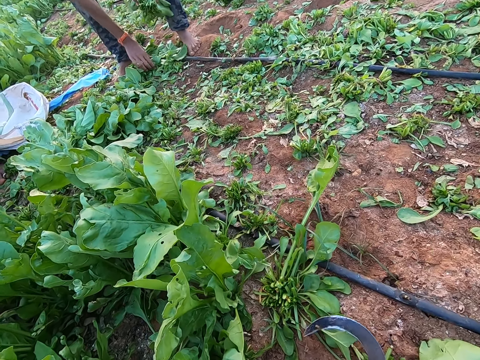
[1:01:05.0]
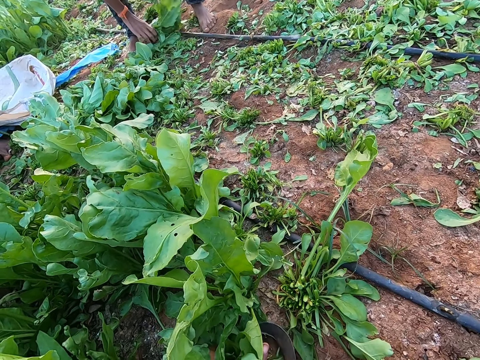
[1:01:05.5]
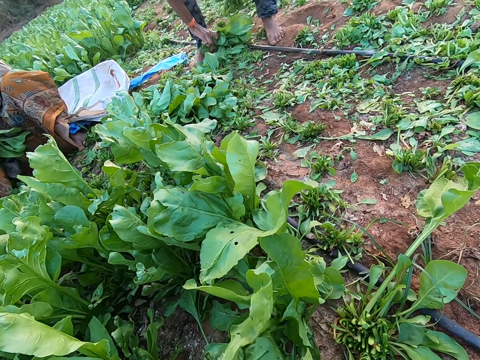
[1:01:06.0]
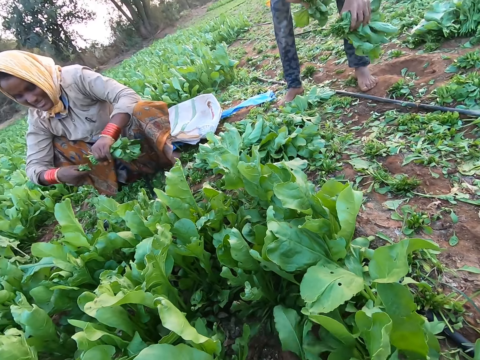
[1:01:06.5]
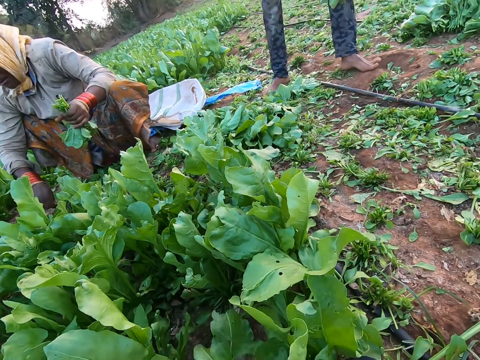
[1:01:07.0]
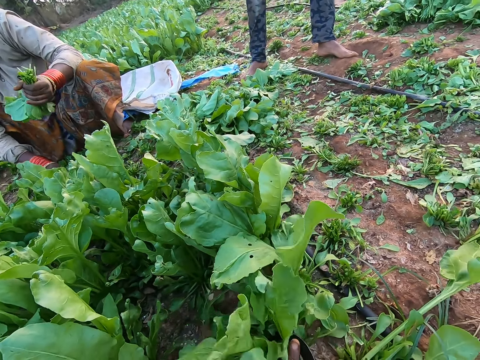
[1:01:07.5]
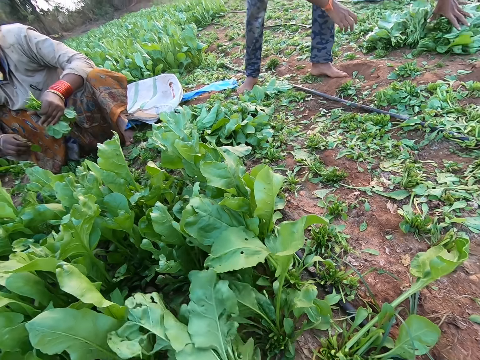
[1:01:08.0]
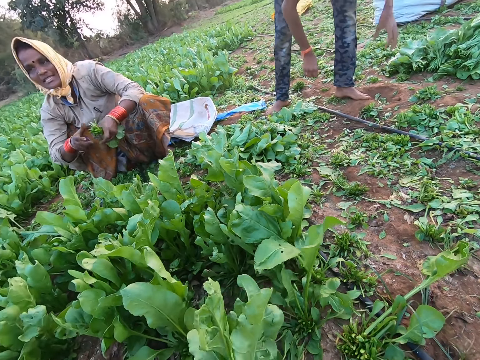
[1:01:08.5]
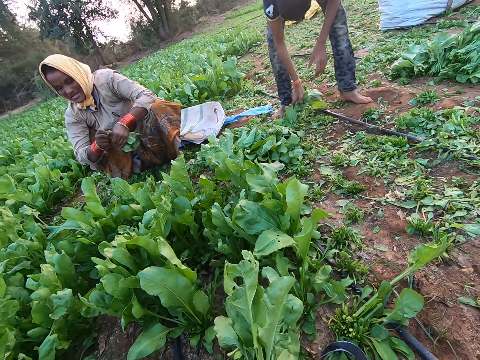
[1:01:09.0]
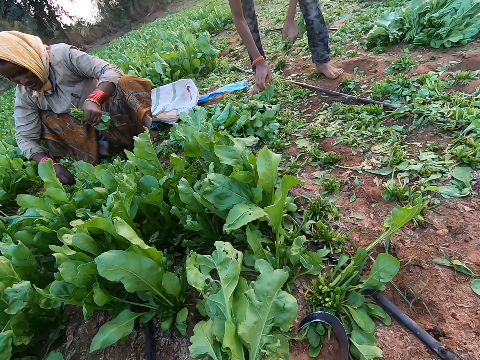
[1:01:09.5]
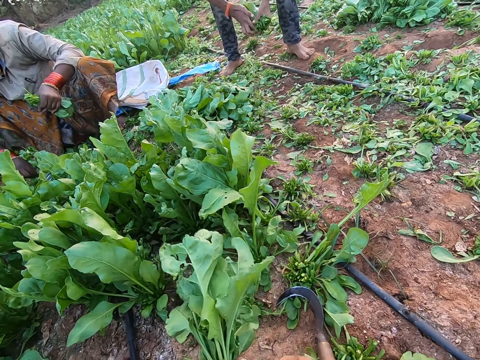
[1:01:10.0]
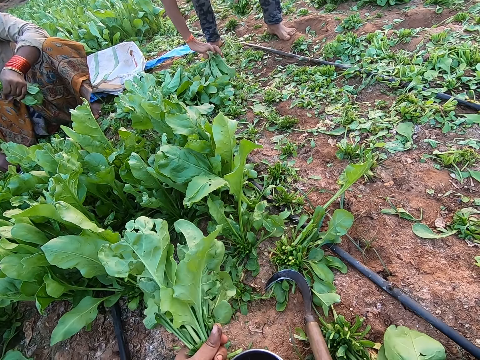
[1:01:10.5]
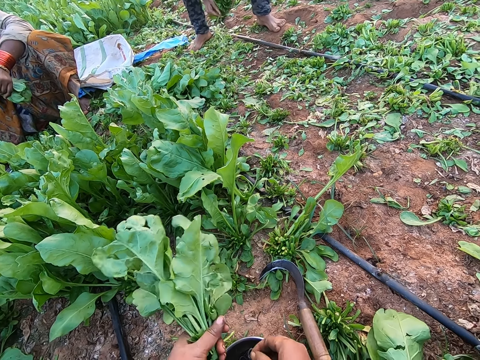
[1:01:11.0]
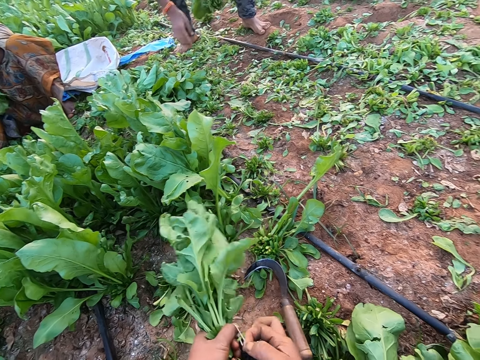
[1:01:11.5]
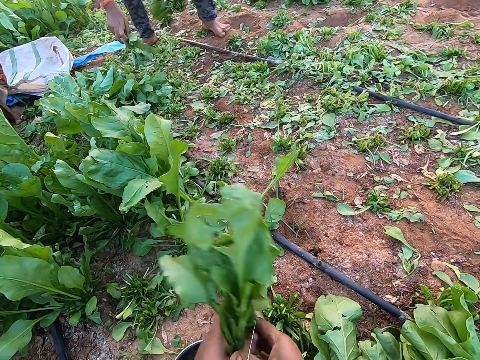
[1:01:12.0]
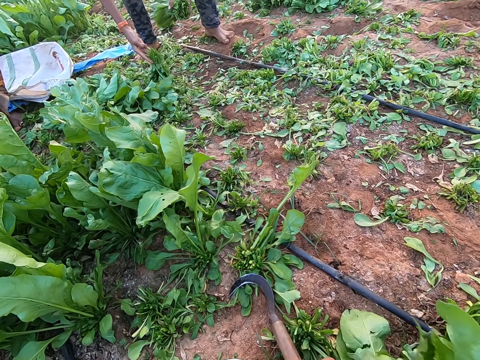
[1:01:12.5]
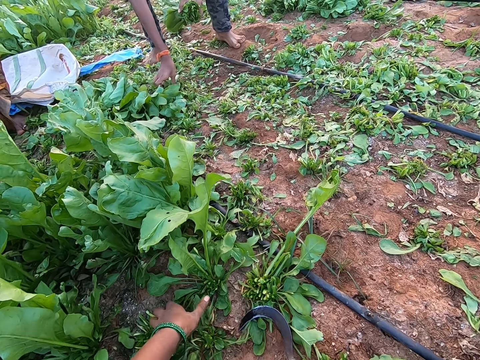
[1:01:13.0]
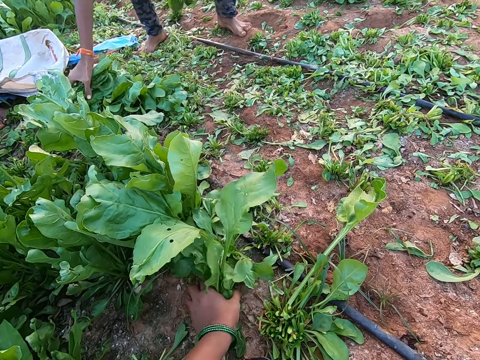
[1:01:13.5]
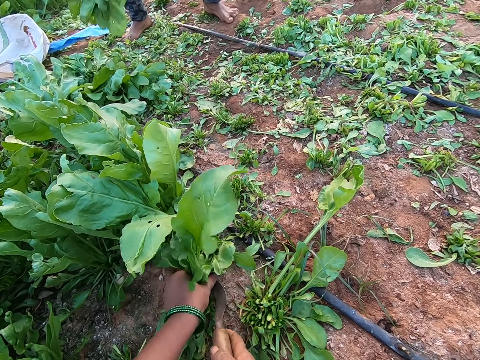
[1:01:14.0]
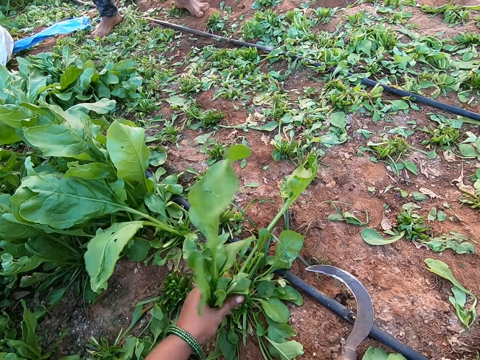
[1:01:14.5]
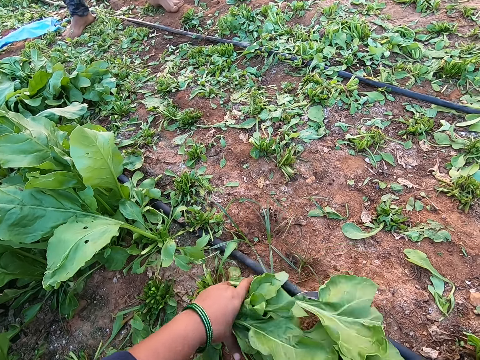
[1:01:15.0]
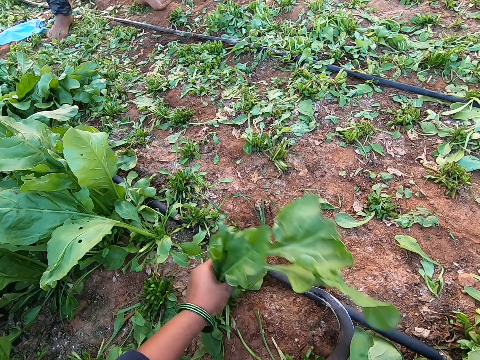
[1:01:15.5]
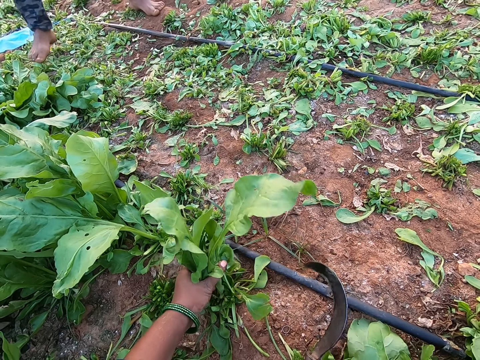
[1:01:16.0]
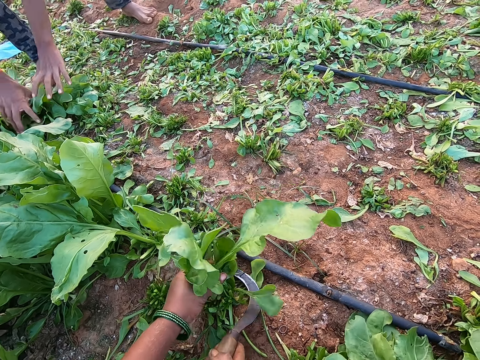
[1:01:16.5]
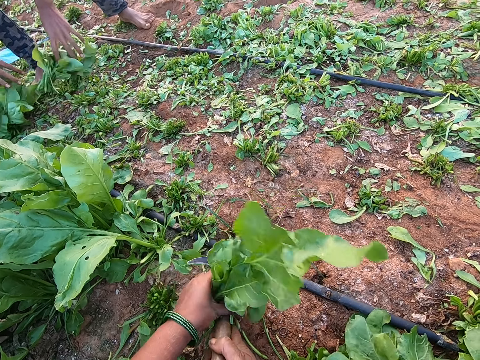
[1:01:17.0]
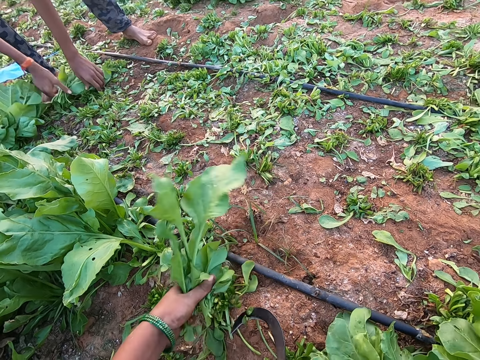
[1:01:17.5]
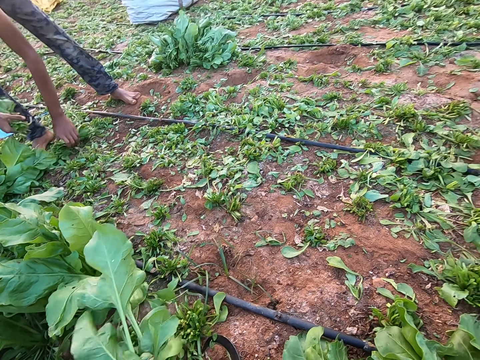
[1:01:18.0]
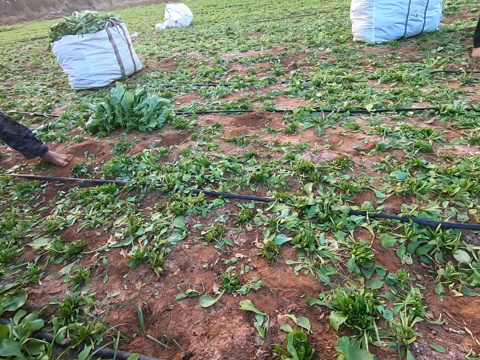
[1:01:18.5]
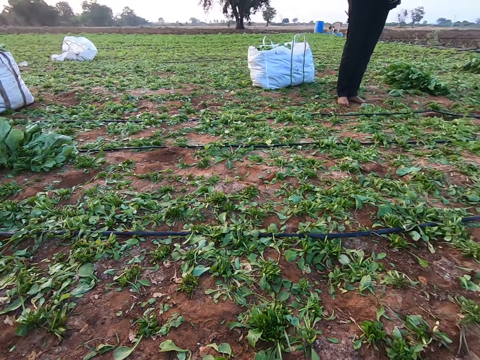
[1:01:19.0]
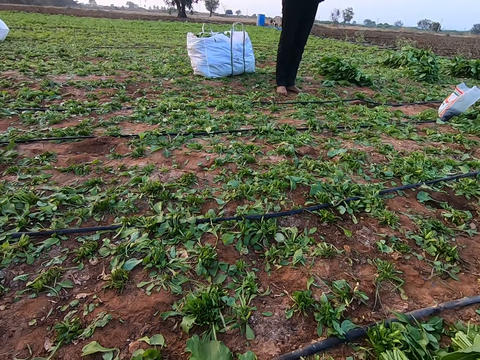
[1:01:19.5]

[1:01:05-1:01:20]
The camera wearer picks the sickle from the ground with her right hand. The man picks some bunches of spinach from the ground with his right hand. The camera wearer grabs a bunch of spinach on the ground with her left hand and cuts the bunch of spinach from the ground with the sickle in her right hand. The woman cuts the stems off the bunch of spinach in her left hand with a sickle in her right hand. The man passes the bunches of spinach from his right hand to his left hand. The woman places the sickle on the ground with her right hand. The camera wearer grabs a bunch of spinach on the ground with her left hand. The woman picks a rubber band from the bowl on the ground with her right hand. The man places the bunches of spinach on the ground with his left hand. The camera wearer cuts the bunch of spinach from the ground with the sickle in her right hand. The woman adjusts the bunch of spinach in her left hand with her right hand. The man picks a bunch of spinach from the ground with his right hand, passes the bunch of spinach from his right hand to his left hand and picks a bunch of spinach from the ground with his right hand. The camera wearer places a rubber band on the ground with her right hand. The man passes the bunch of spinach from his right hand to his left hand and picks a bunch of spinach from the ground with his right hand. The camera wearer picks a rubber band from the bowl on the ground with her right hand. The man passes the bunch of spinach from his right hand to his left hand. The camera wearer extends the rubber band with both hands and ties the bunch of spinach in her left hand with the rubber band in her right hand. The man adjusts a bunch of spinach on the ground with his right hand and picks the bunch of spinach from the ground with his right hand. The camera wearer grabs a bunch of spinach on the ground with her left hand and picks the sickle from the ground with her right hand. The man picks a bunch of spinach from the ground with his right hand. The camera wearer cuts the bunch of spinach from the ground with the sickle in her right hand. She grabs a bunch of spinach on the ground with her left hand. The man adjusts some bunches of spinach on the ground with both hands. The camera wearer cuts the bunch of spinach from the ground with the sickle in her right hand and places the sickle on the ground with her right hand. The man picks bunches of spinach from the ground with both hands.

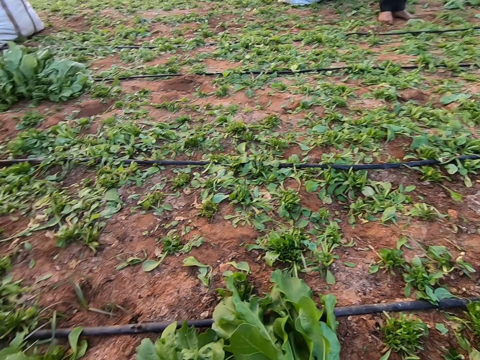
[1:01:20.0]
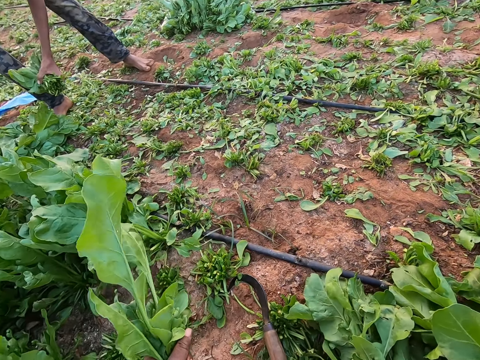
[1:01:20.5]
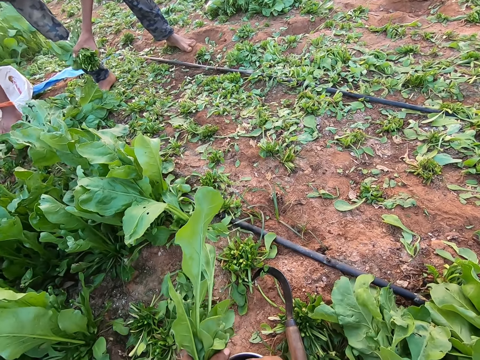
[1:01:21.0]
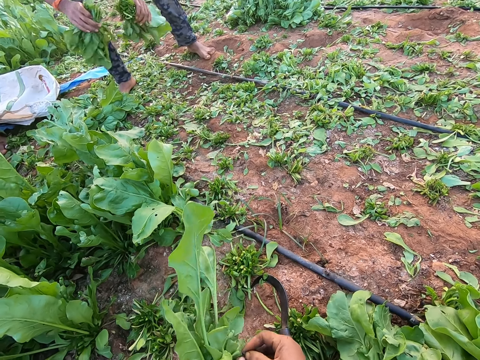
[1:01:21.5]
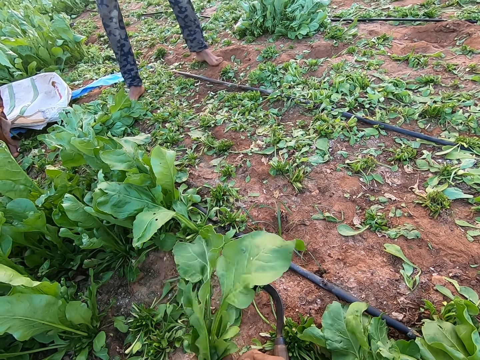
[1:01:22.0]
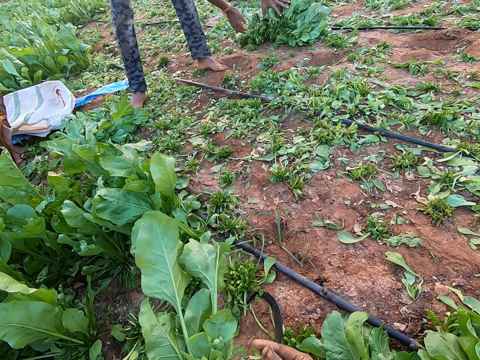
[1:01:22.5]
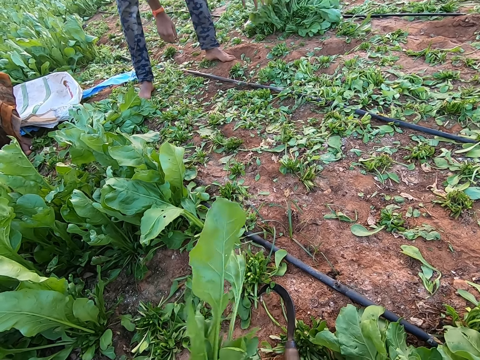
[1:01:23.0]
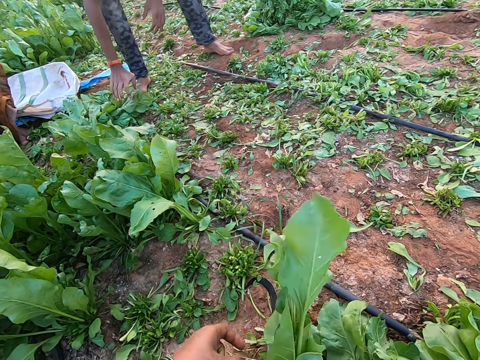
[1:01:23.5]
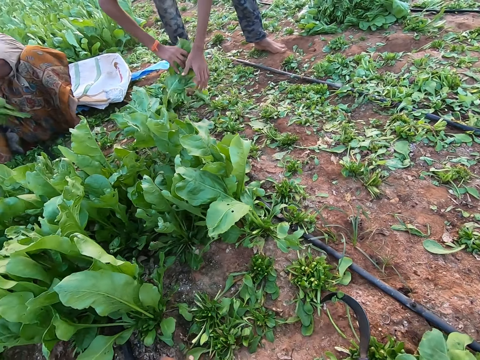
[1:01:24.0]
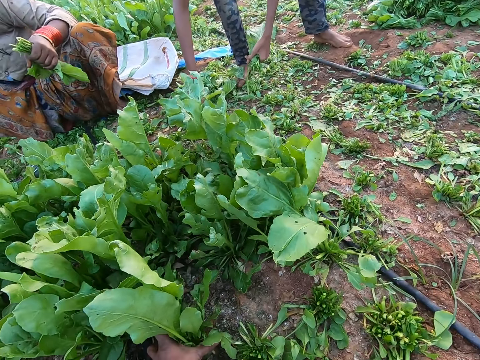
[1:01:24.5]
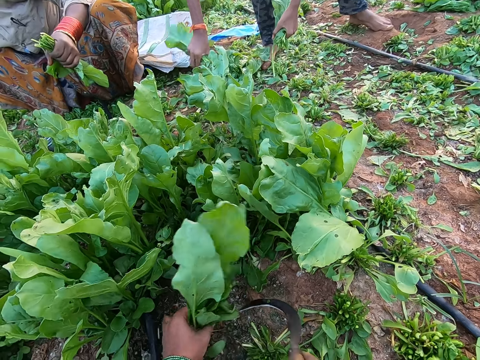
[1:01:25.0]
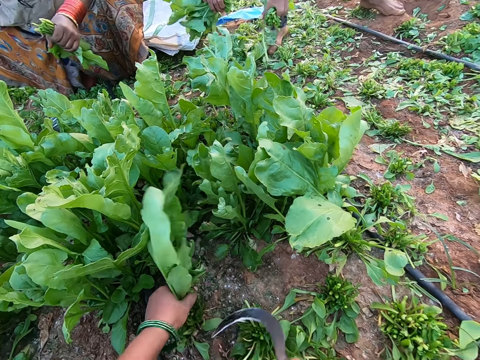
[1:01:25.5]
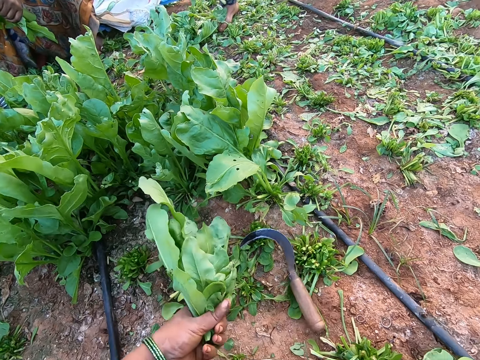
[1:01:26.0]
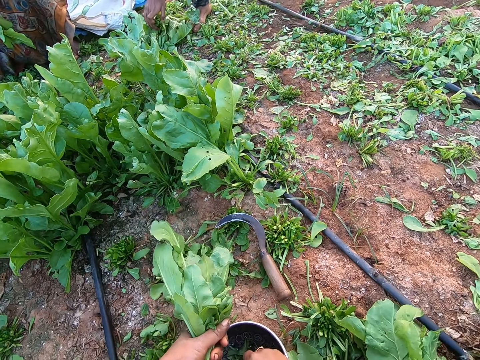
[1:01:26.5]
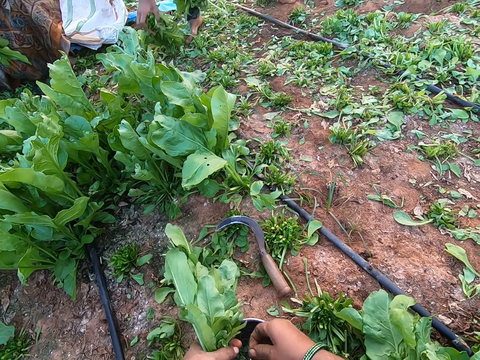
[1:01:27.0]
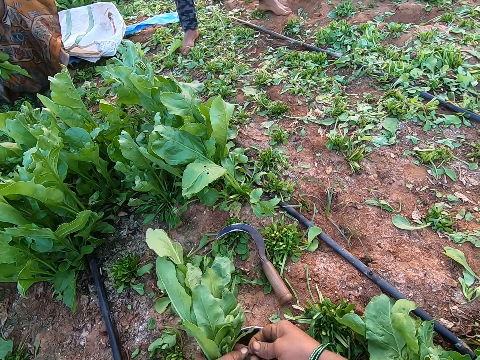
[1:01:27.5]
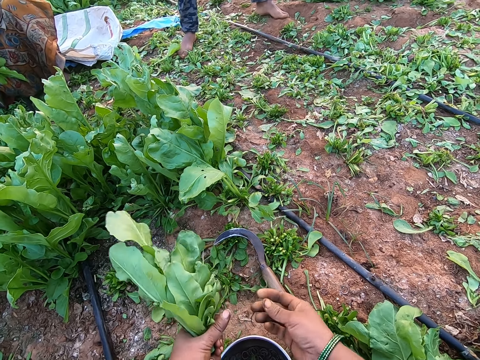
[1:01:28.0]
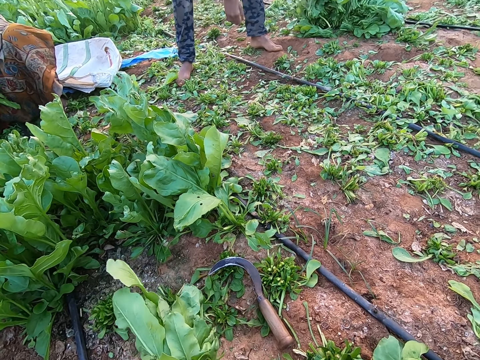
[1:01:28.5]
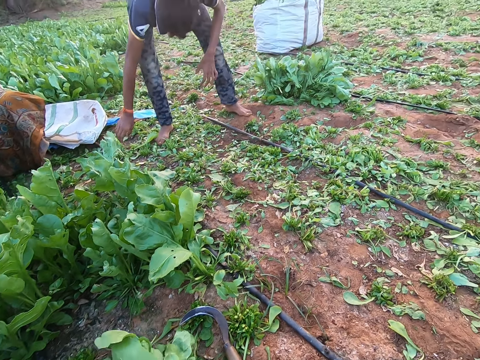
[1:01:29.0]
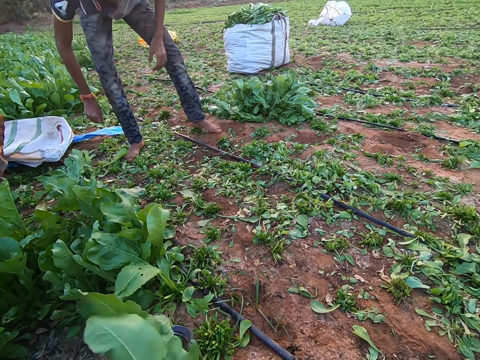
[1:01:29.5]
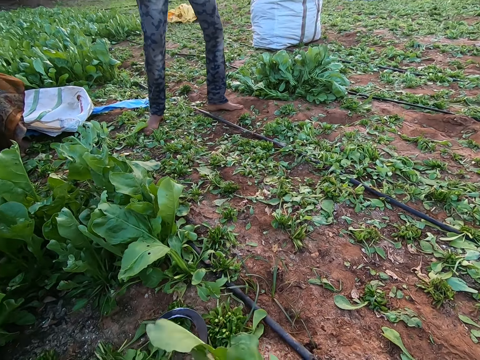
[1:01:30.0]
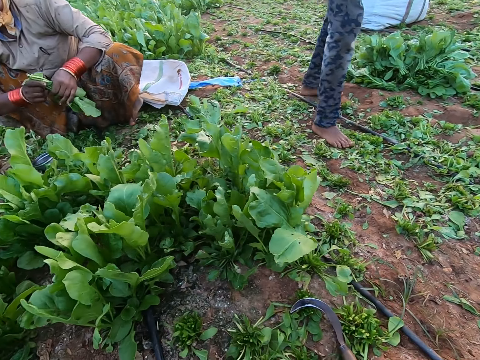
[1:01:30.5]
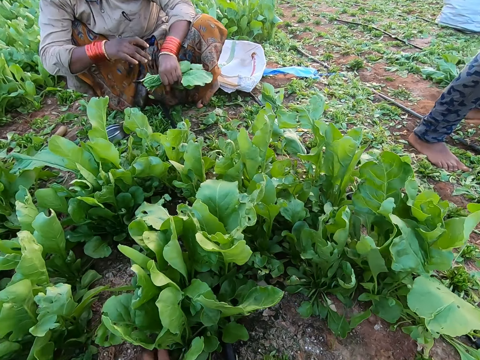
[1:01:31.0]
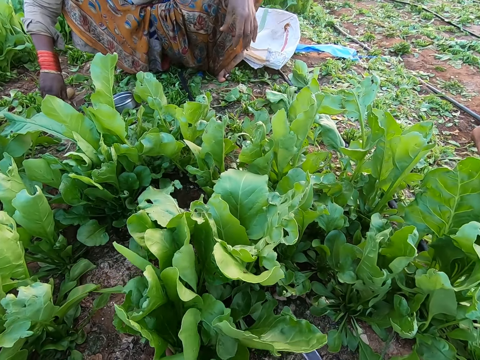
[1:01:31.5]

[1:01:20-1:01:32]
The man picks a bunch of spinach from the ground with his right hand. The camera wearer picks a rubber band from the bowl on the ground with her right hand. The man passes some bunches of spinach from his right hand to his left hand. The camera wearer extends the rubber band with both hands and ties the bunch of spinach in her left hand with the rubber band in her right hand. The man places the bunches of spinach on the bunches of spinach on the ground with his left hand. The camera wearer places the bunch of spinach on the ground with her right hand. The man picks a bunch of spinach from the ground with his right hand and passes the bunch of spinach from his right hand to his left hand. The camera wearer grabs a bunch of spinach on the ground with her left hand. The man picks bunches of spinach from the ground with his right hand. The camera wearer cuts the bunch of spinach from the ground with the sickle in her right hand and places the sickle on the ground with her right hand. The man passes the bunches of spinach from his right hand to his left hand and picks bunches of spinach from the ground with his right hand. The camera wearer picks a rubber band from the bowl on the ground with her right hand. The man passes the bunches of spinach from his right hand to his left hand. The camera wearer extends the rubber band with both hands and places the rubber band on the ground with her right hand. The man places the bunches of spinach on the bunches of spinach on the ground with his left hand and touches a bunch of spinach on the ground with his right hand. The camera wearer ties the bunch of spinach in her left hand with a rubber band in her right hand and places the bunch of spinach on the ground with her right hand. The woman ties the bunch of spinach in her left hand with a rubber band in her right hand and places the bunch of spinach on the ground with her left hand. The camera wearer grabs a bunch of spinach on the ground with her left hand.
